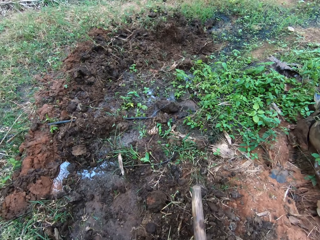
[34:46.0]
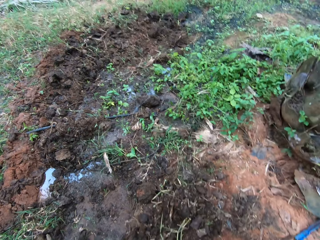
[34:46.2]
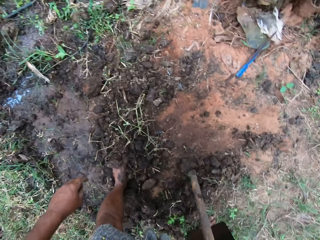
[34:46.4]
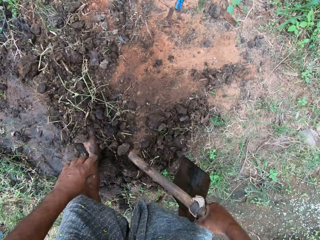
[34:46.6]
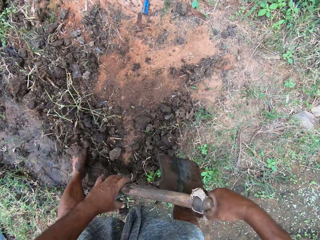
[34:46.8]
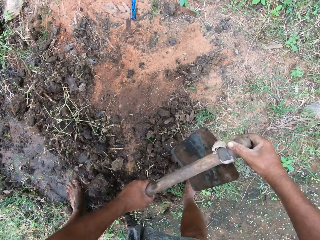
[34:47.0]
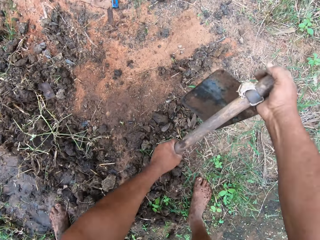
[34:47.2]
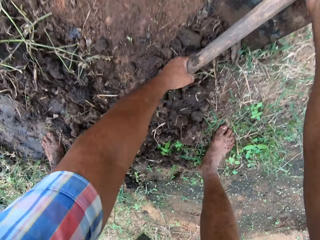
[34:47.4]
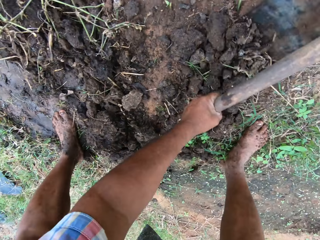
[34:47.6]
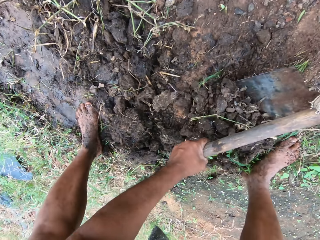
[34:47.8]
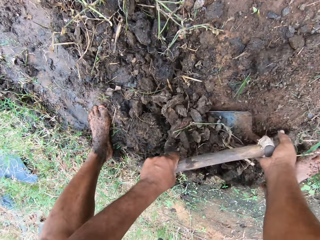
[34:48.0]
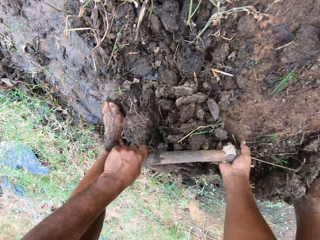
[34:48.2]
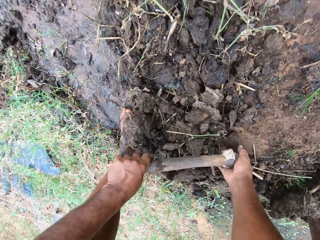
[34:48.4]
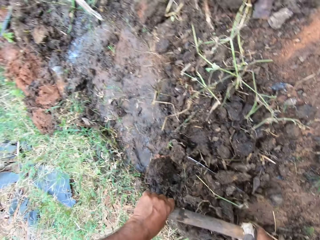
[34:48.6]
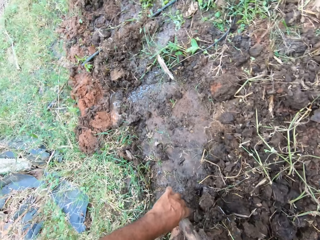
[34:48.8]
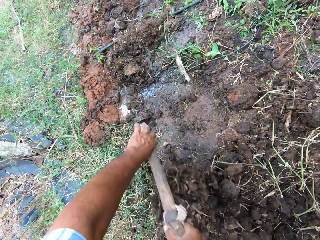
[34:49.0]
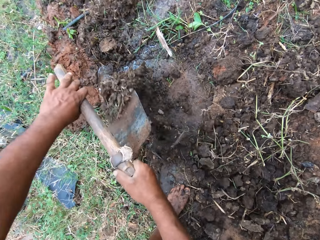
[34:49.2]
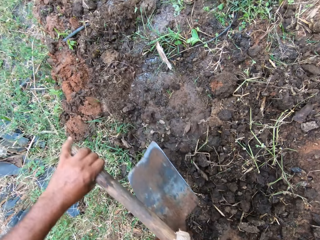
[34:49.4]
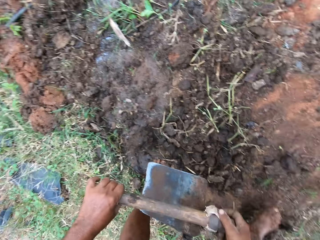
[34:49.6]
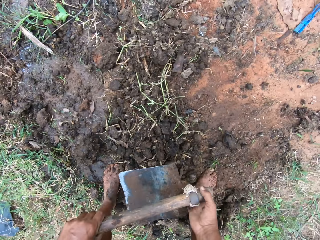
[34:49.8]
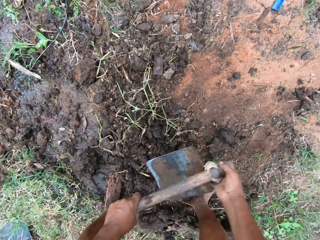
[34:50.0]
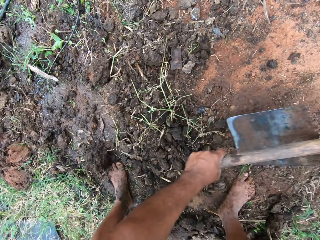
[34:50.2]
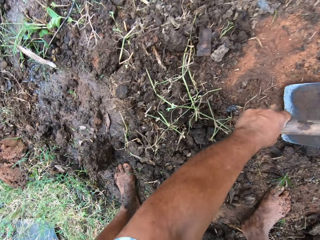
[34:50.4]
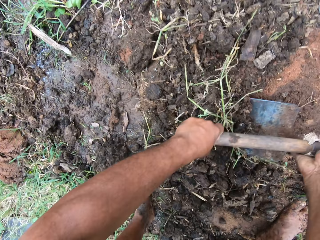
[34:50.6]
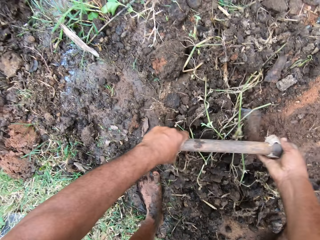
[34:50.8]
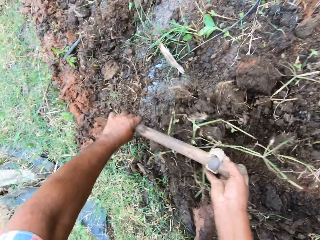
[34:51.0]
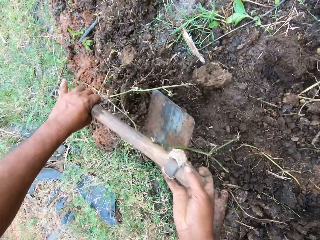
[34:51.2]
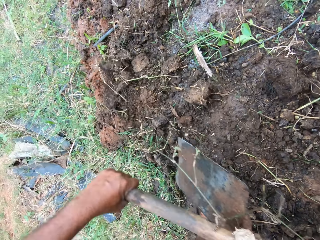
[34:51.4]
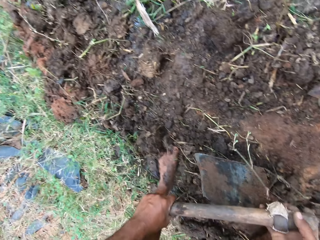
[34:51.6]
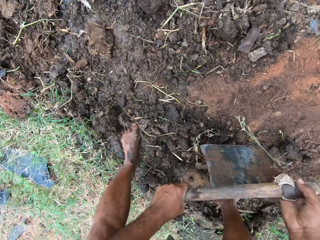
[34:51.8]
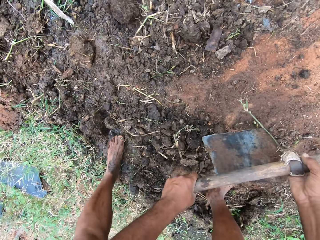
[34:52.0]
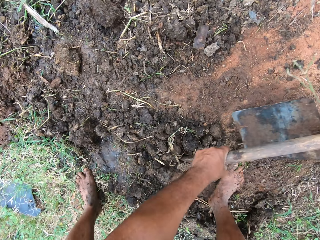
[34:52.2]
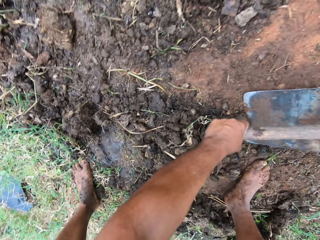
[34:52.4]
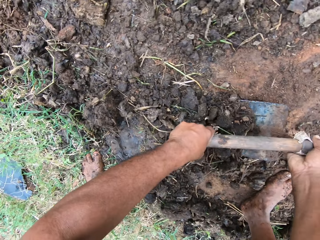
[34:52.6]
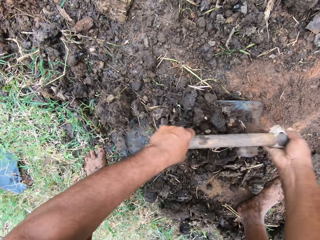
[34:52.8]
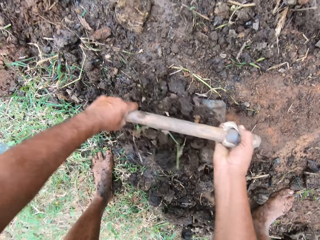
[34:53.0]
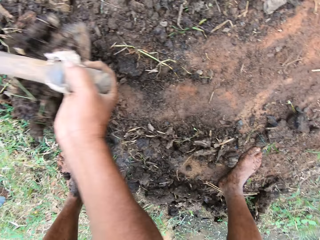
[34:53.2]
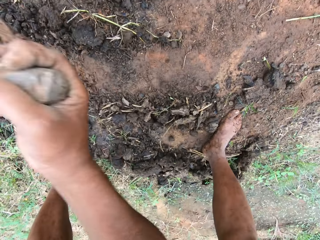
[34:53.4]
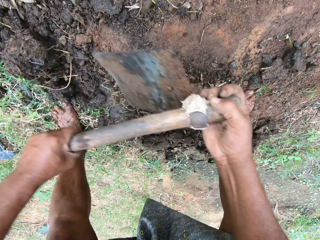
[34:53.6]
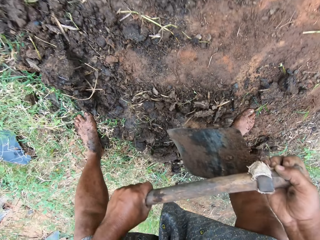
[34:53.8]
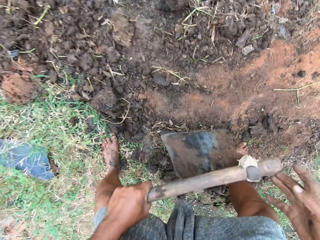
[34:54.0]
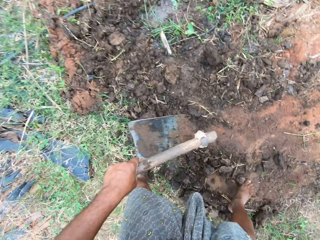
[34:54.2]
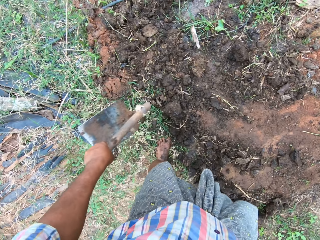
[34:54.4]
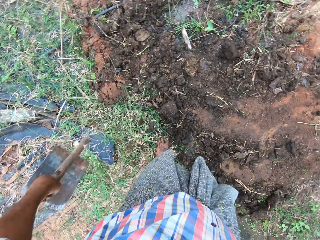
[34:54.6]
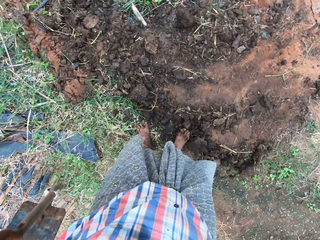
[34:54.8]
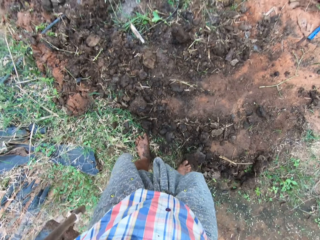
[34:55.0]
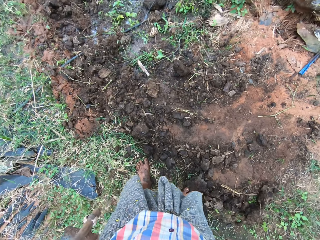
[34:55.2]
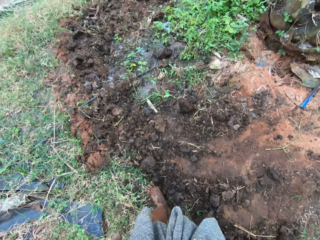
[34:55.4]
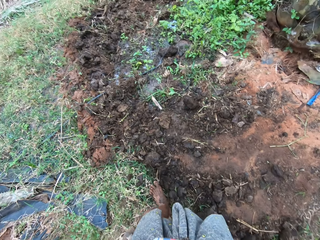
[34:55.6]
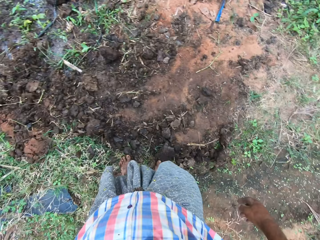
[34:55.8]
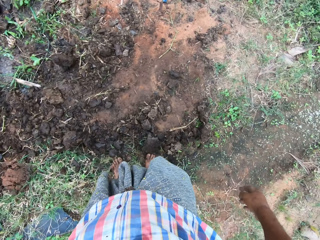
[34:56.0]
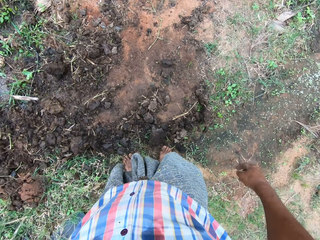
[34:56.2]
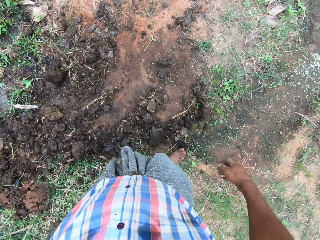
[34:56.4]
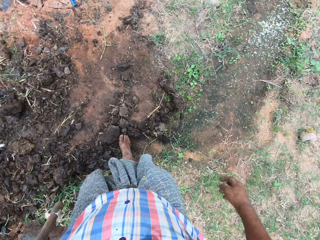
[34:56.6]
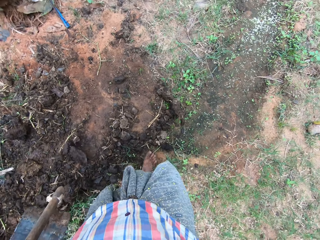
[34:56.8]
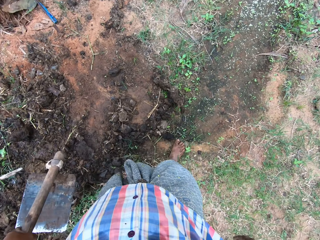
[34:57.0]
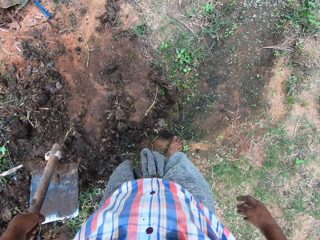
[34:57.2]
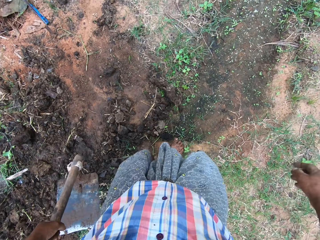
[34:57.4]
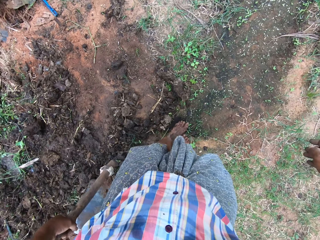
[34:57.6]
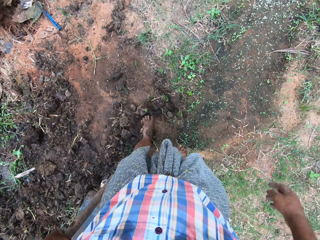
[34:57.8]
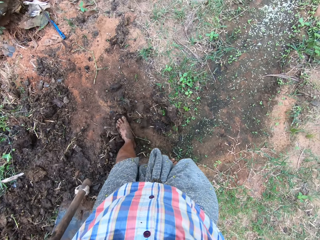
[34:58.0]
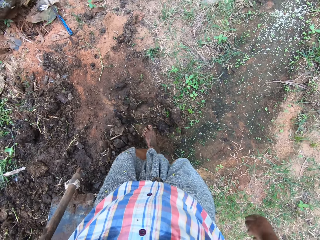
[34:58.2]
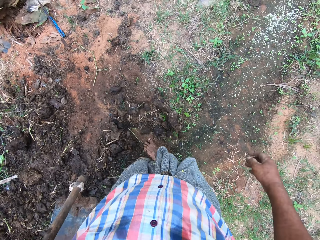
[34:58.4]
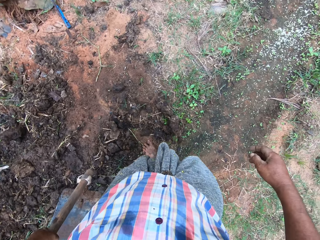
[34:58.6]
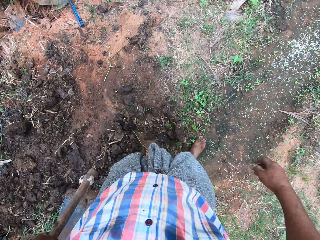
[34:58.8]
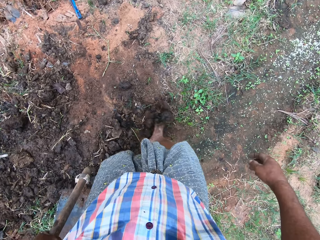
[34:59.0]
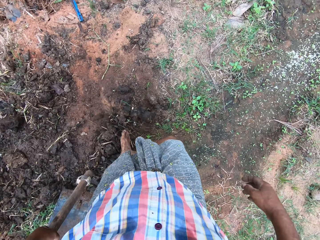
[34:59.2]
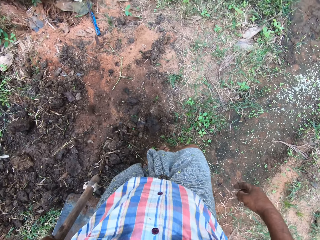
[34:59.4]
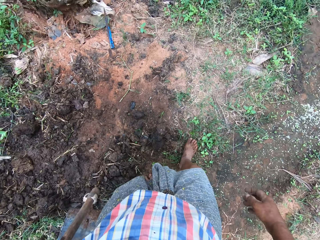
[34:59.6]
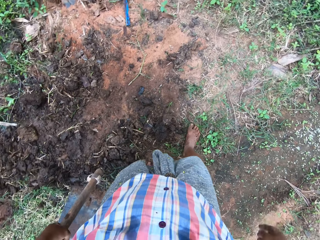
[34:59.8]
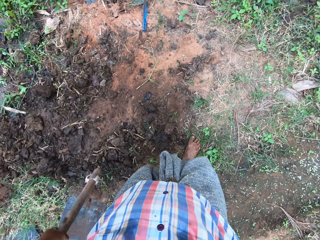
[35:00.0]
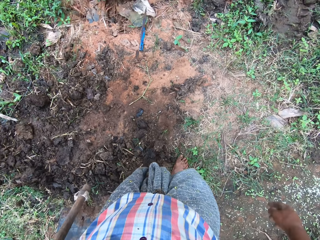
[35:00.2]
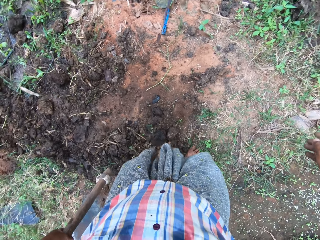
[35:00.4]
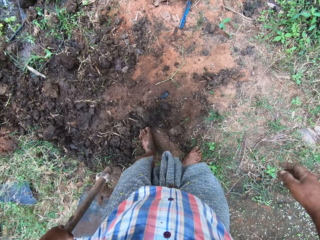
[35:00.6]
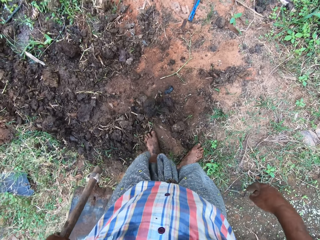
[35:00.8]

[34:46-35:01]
The camera wearer throws away the soil. He digs the ground with a garden hoe. He throws away the soil. He digs the ground with the garden hoe. He throws away the soil. He digs the ground with the garden hoe. He throws away the soil. He moves the soil with his leg.

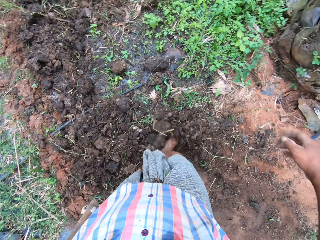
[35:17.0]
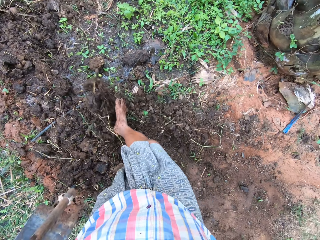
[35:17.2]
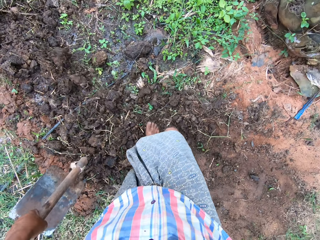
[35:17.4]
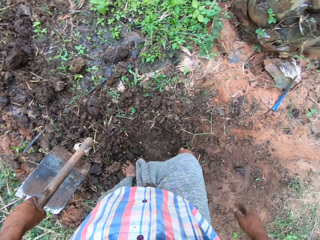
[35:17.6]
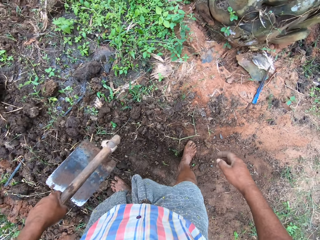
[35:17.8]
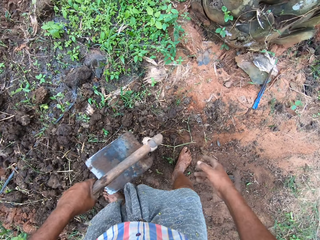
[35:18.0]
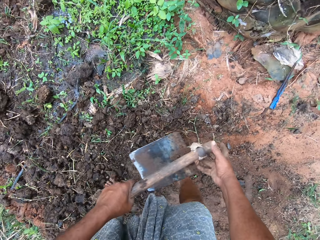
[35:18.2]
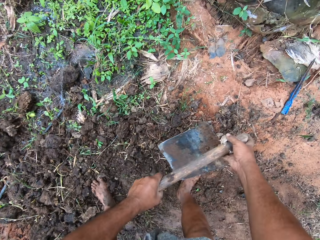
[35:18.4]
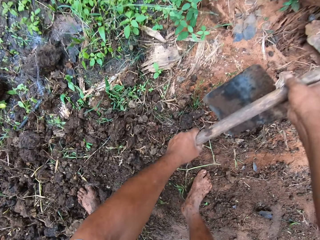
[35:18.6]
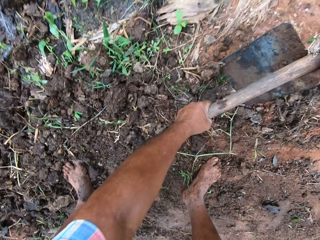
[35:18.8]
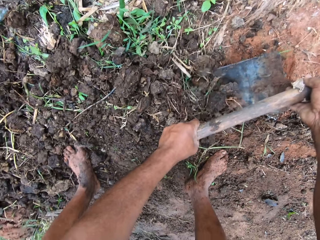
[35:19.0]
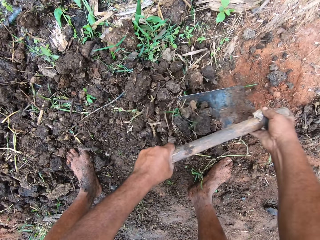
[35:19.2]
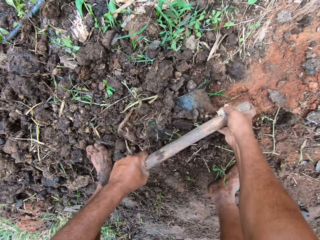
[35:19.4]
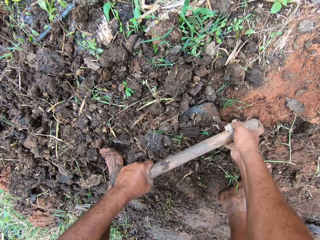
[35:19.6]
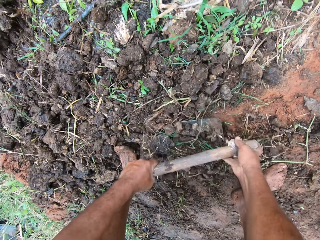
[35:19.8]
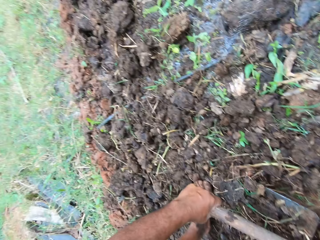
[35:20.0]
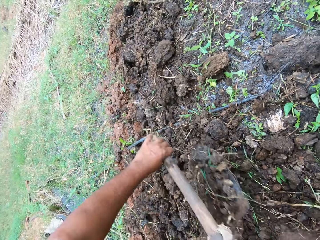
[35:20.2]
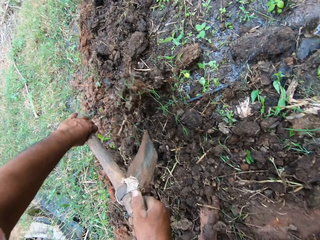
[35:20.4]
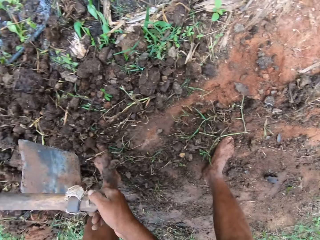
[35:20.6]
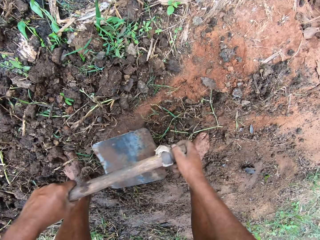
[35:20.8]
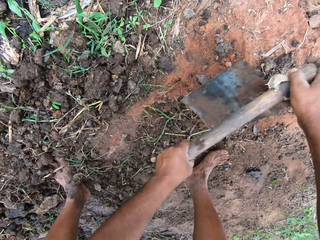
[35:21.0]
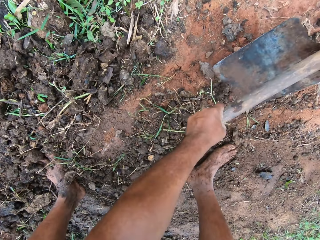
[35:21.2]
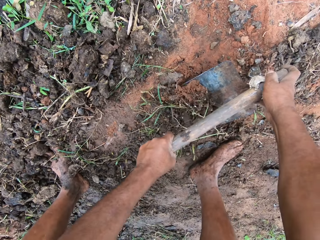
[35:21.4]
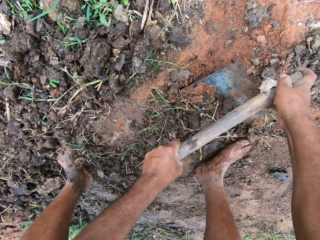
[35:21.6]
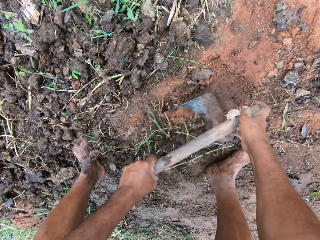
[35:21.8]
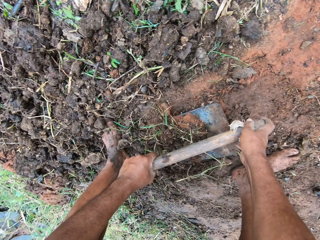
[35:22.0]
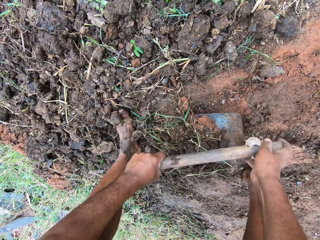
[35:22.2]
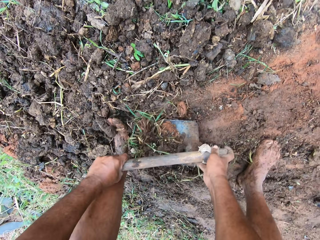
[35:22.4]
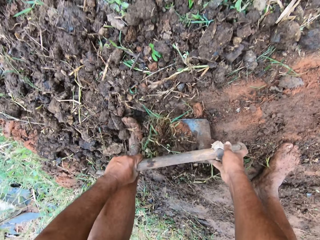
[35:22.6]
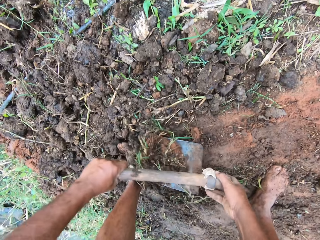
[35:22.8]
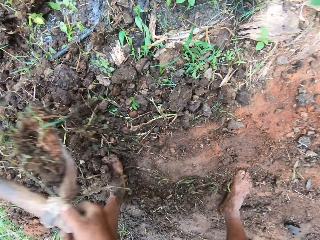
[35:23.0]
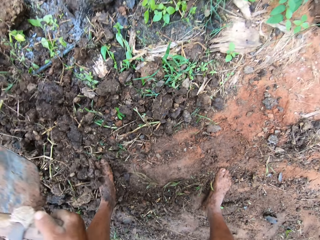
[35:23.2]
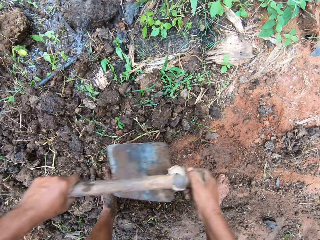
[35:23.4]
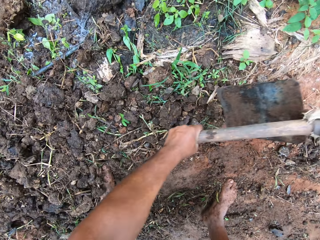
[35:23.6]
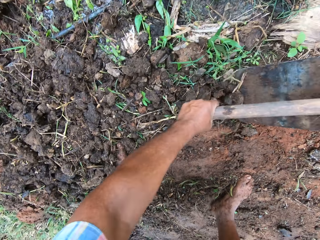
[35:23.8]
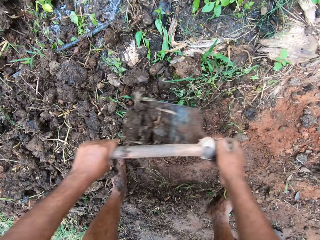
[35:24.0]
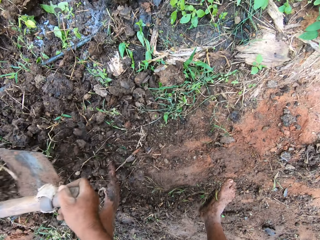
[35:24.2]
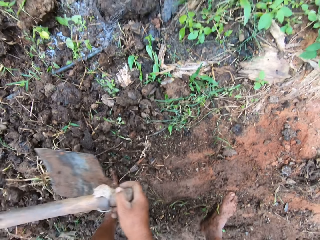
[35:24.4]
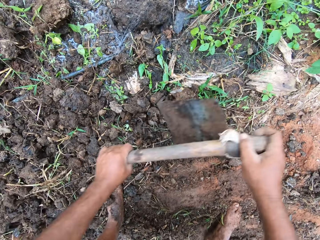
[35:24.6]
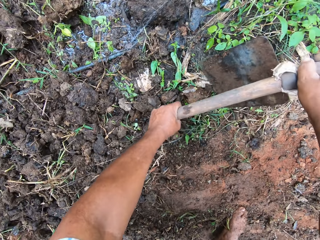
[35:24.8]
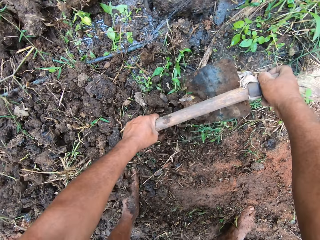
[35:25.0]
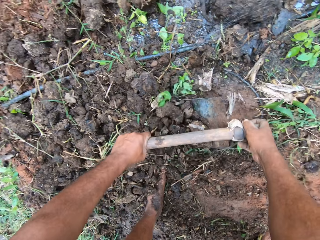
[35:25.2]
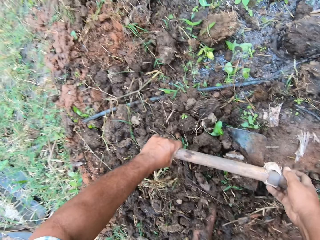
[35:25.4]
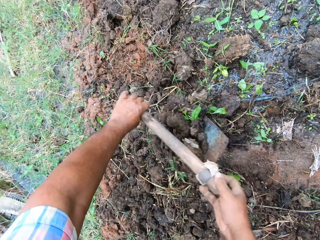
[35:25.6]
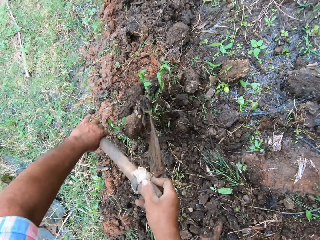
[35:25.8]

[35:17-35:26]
The camera wearer resumes filling the portion of water on the ground with soil. They dig the ground with a garden hoe. They throw away the soil. They dig the ground with the garden hoe. They throw away the soil. They dig the ground with the garden hoe. They throw away the soil. They dig the ground with the garden hoe.
